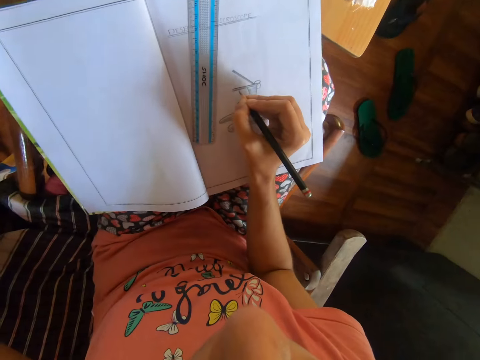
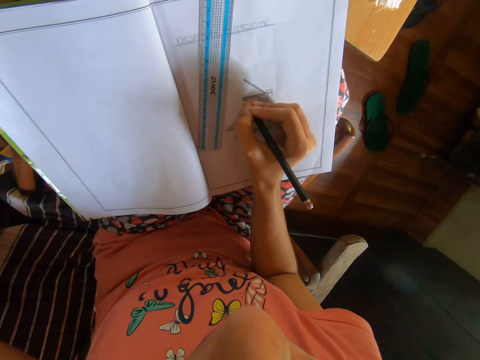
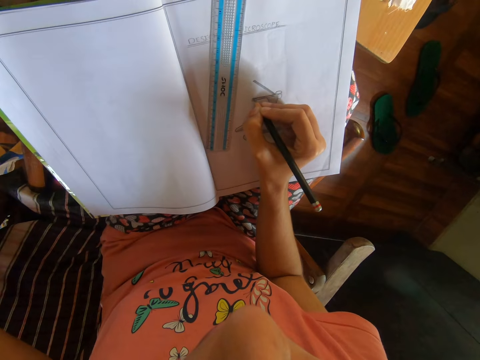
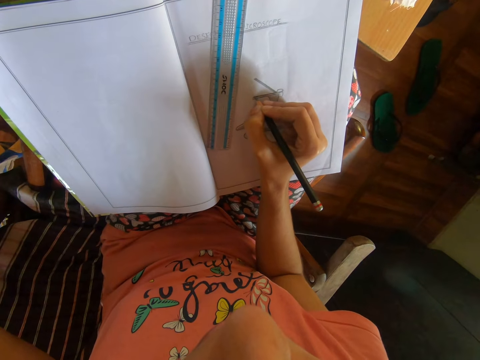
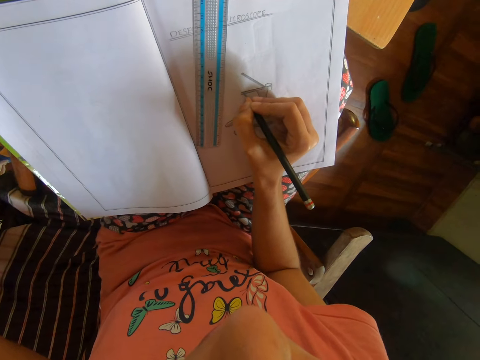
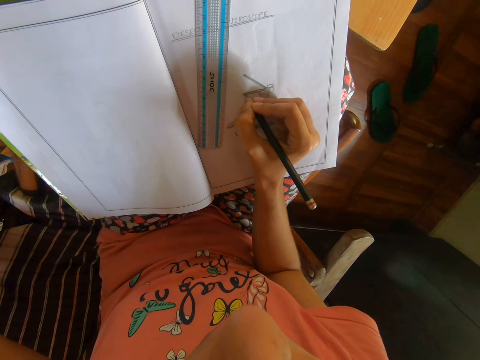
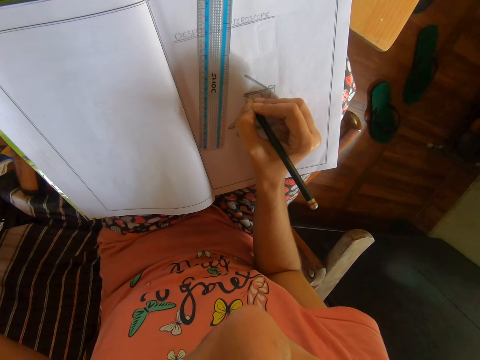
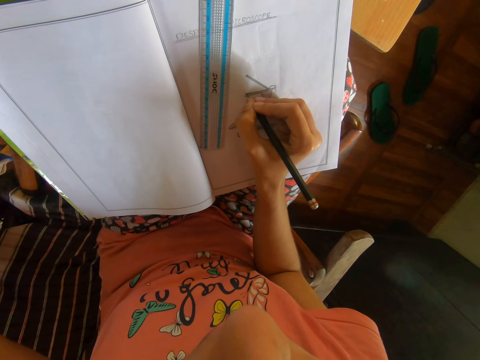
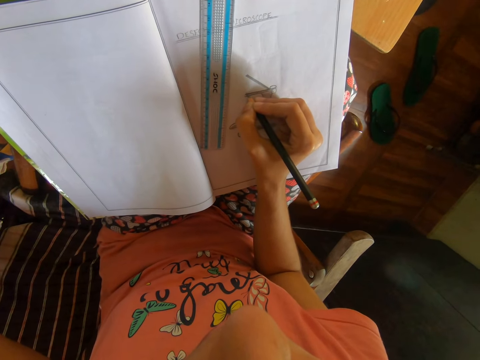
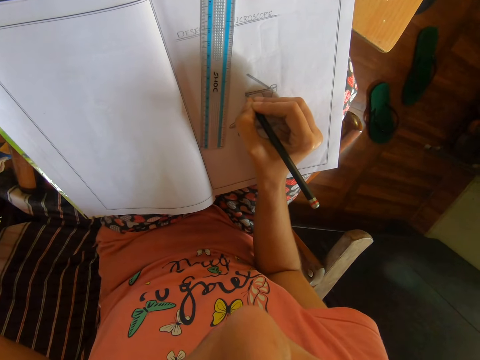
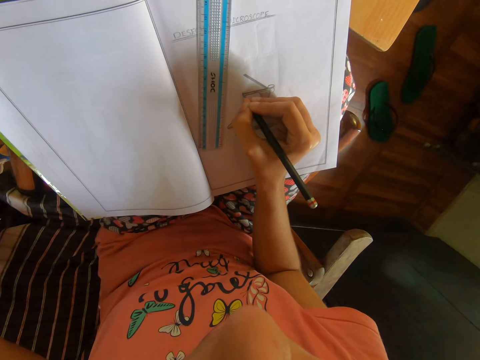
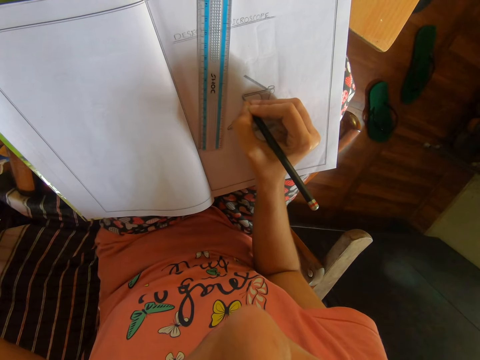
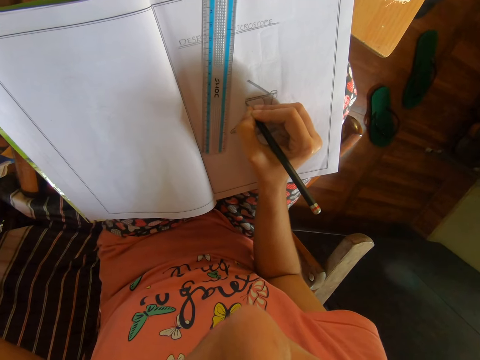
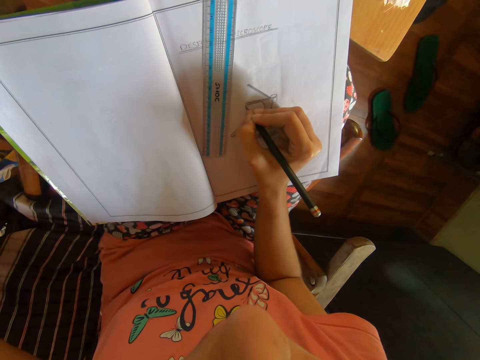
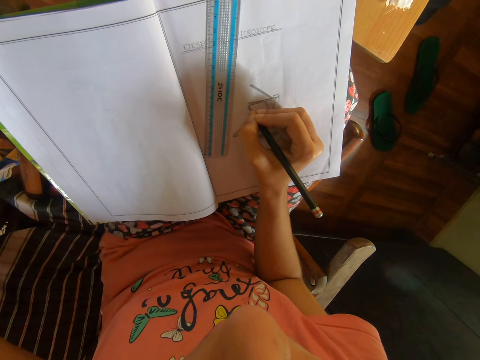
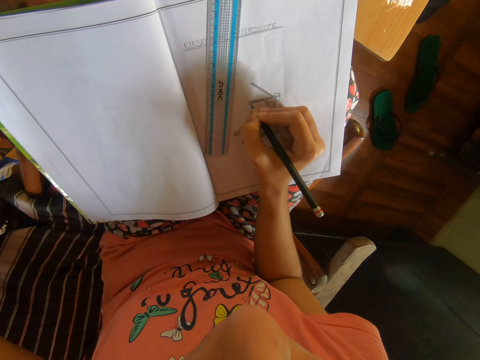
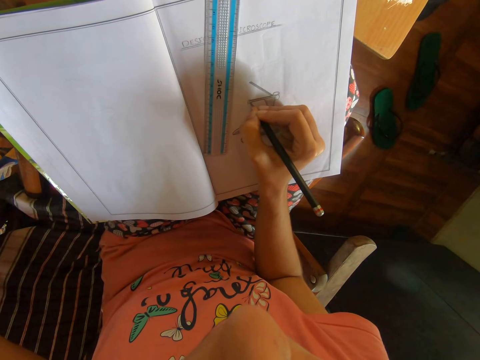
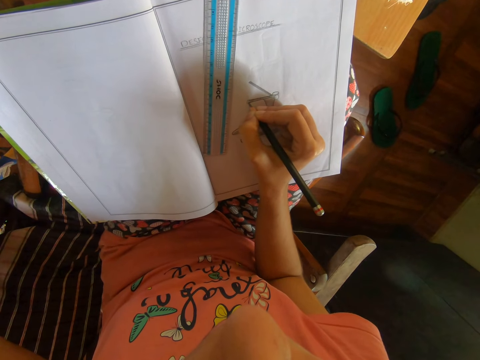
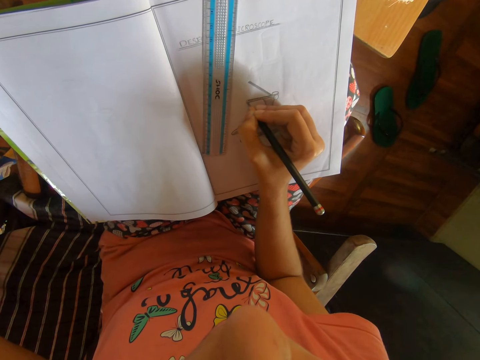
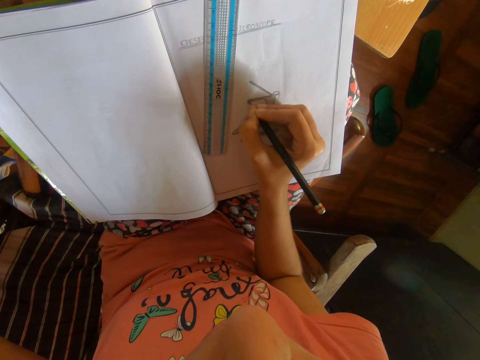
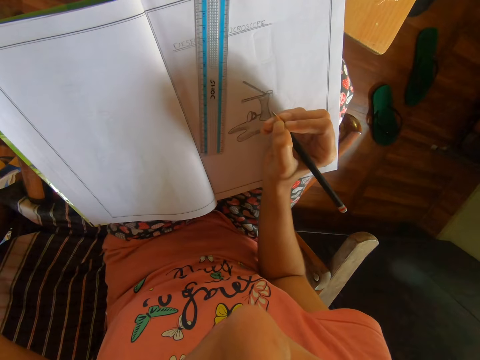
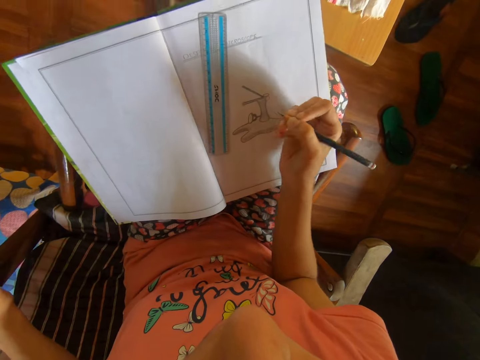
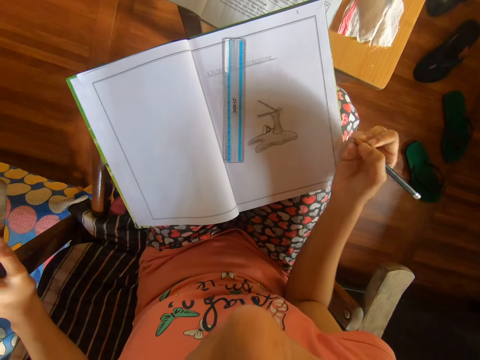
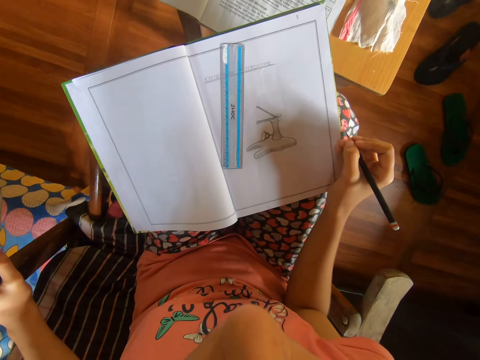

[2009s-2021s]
The camera wearer draws on the drawing book on the table with the pencil in her right hand. She draws on the book with the pencil. She lifts up the pencil.

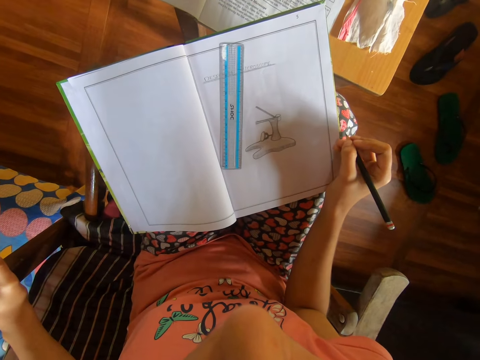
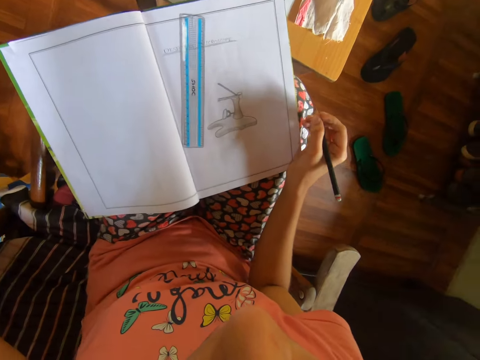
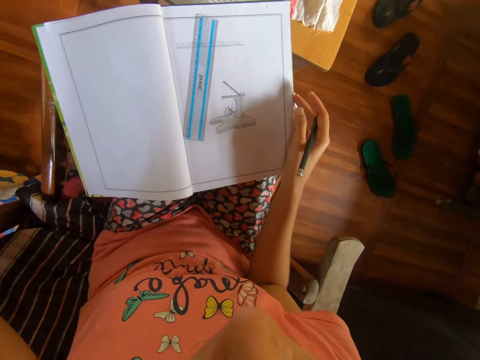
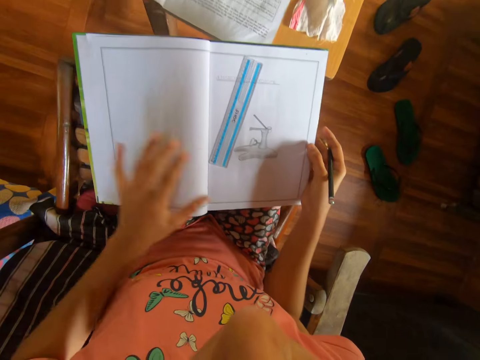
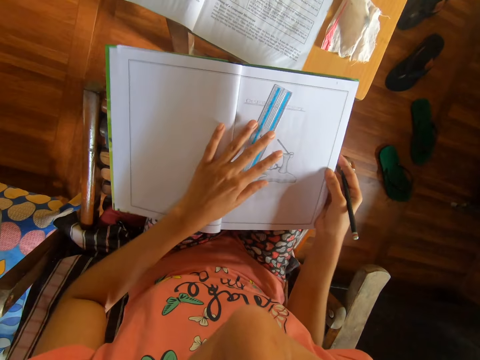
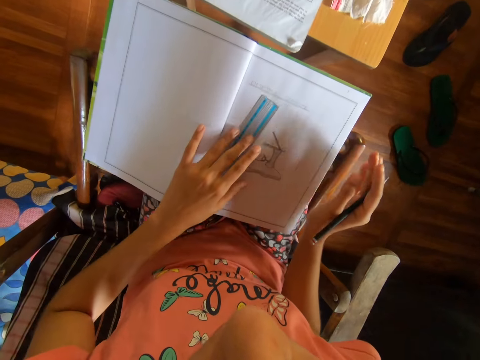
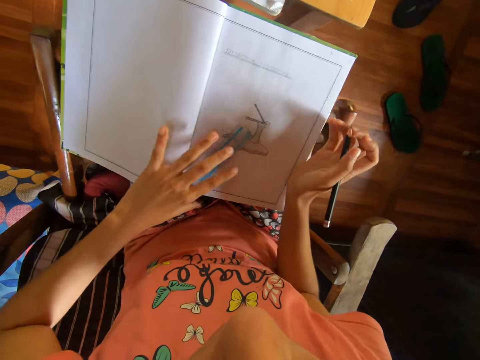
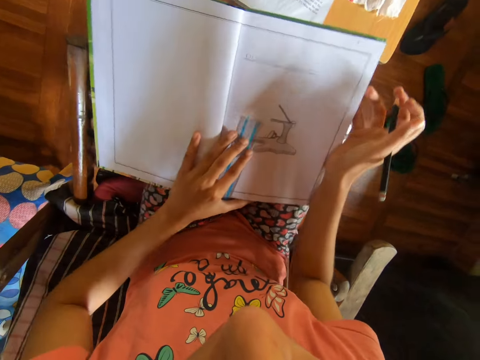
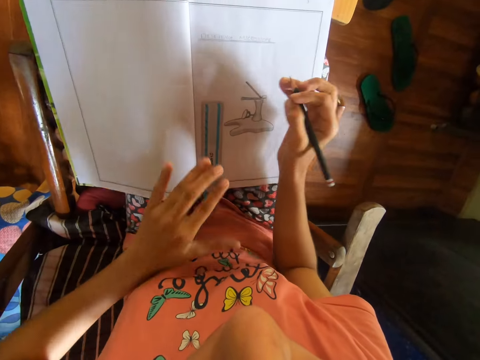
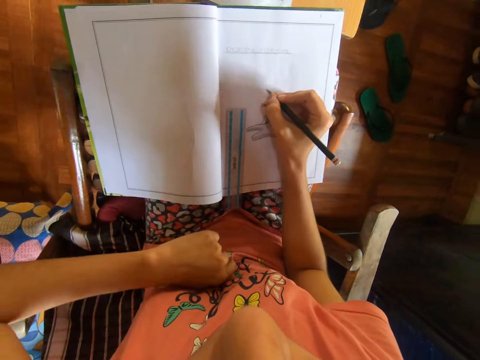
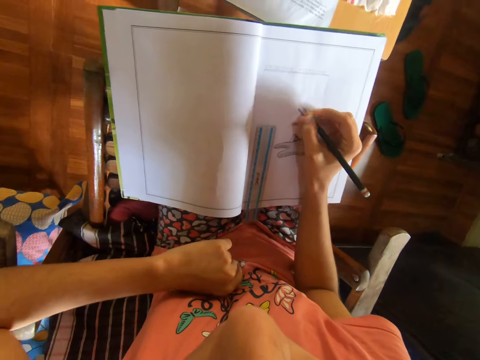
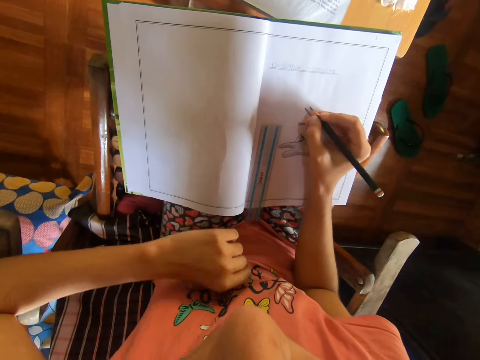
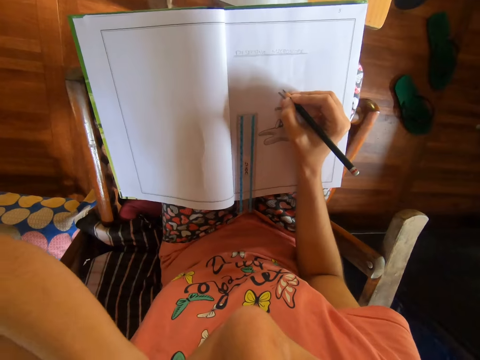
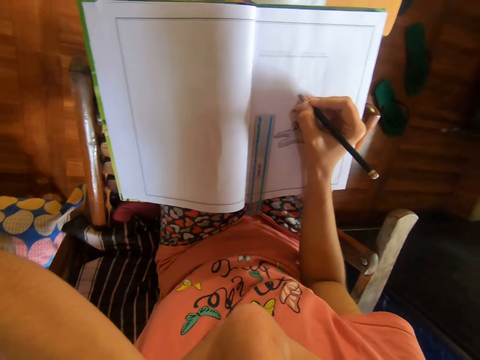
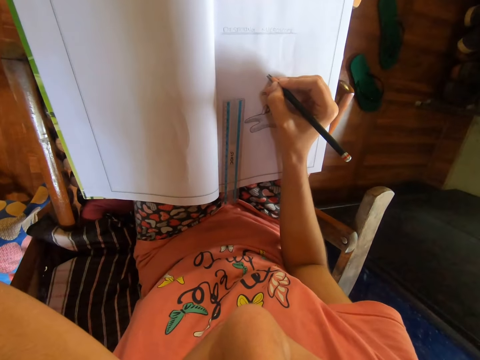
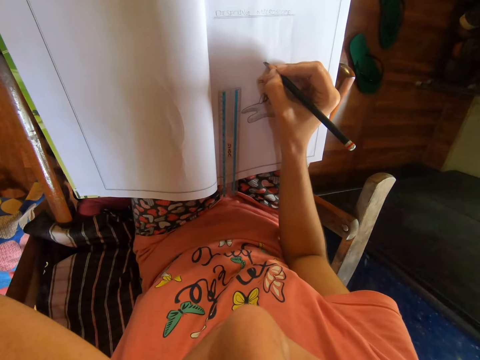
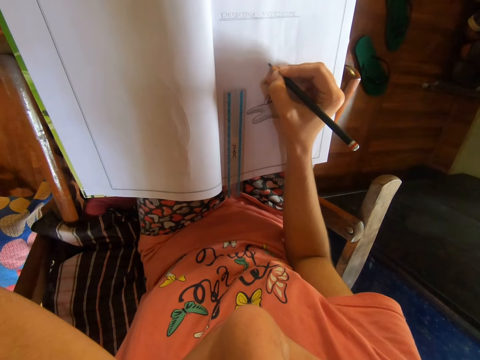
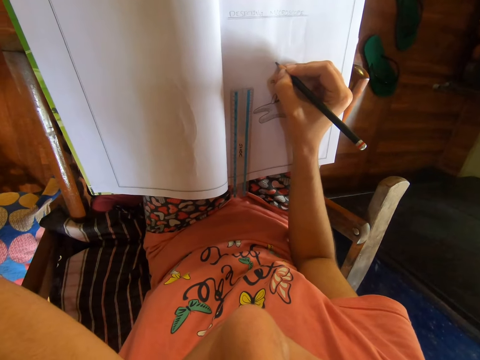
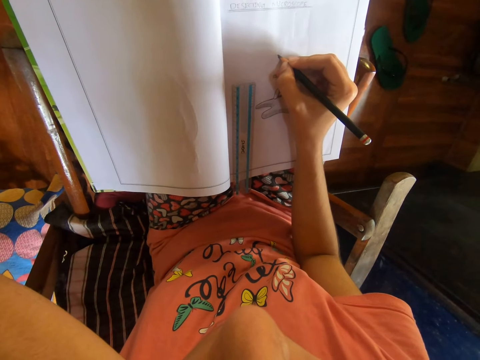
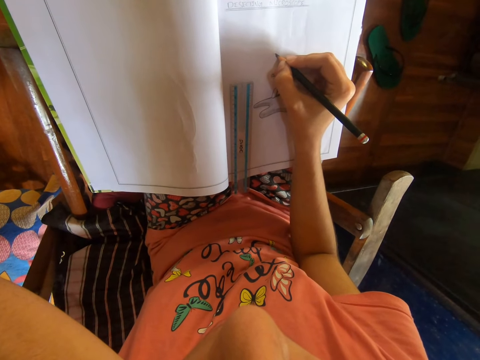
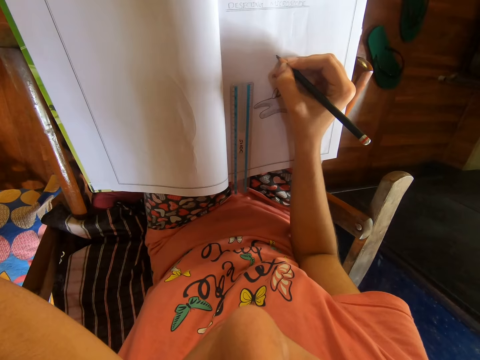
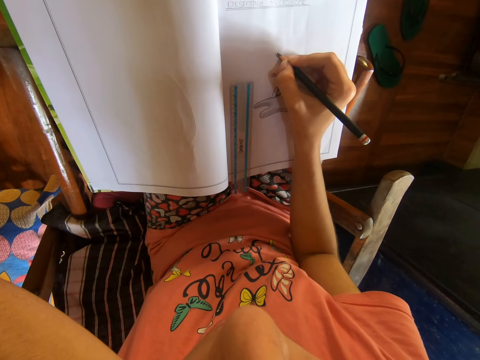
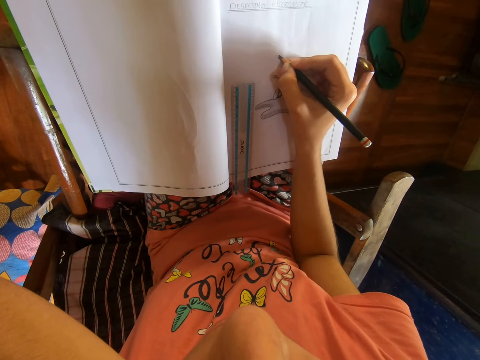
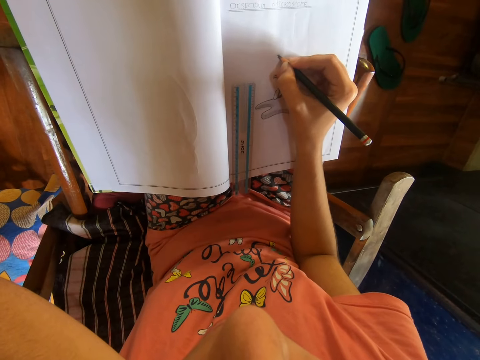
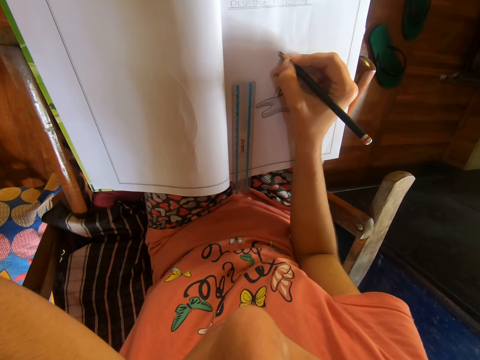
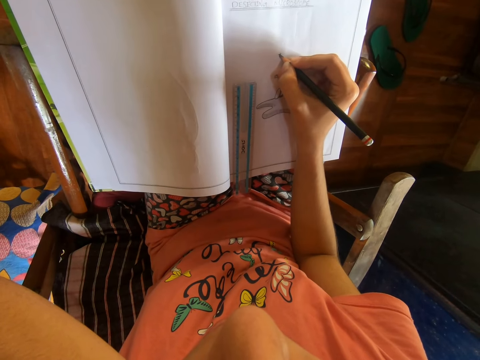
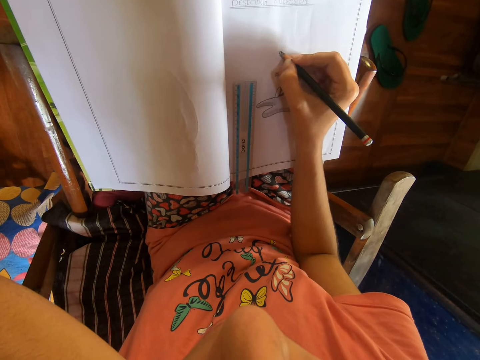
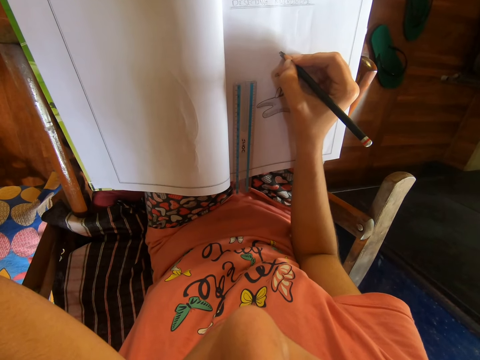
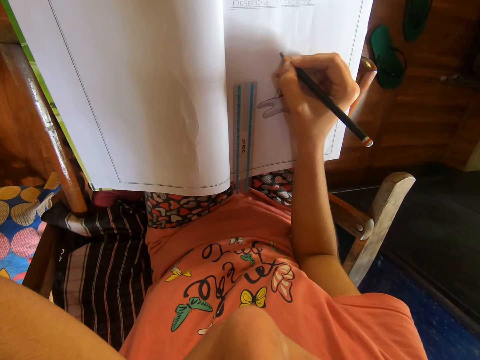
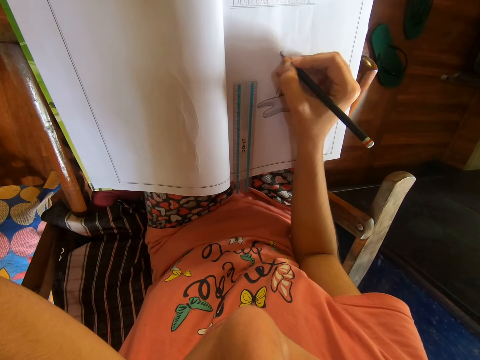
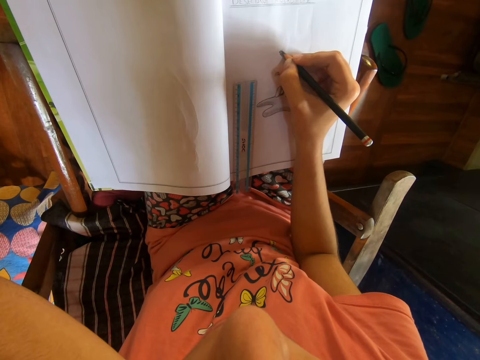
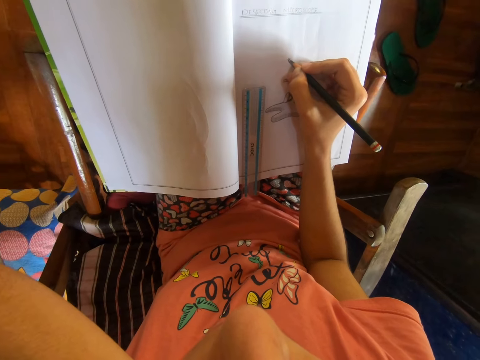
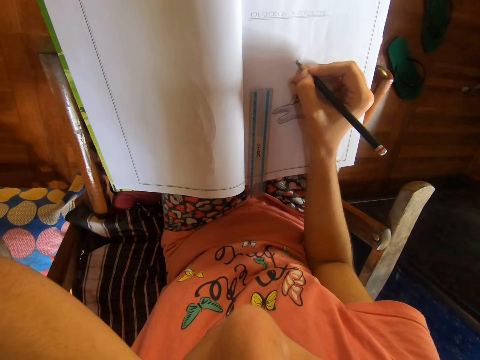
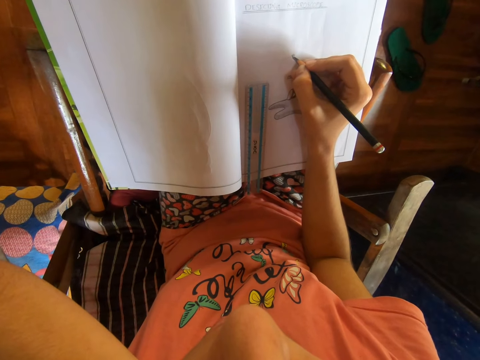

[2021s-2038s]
The camera wearer stares at the book. She adjusts the drawing book on the table with her right hand. She adjusts the meter rule on the drawing book on the table with her left hand. She moves the book. She moves her hand. She draws on the drawing book on the table with the pencil in her right hand. She draws on the book with the pencil.
